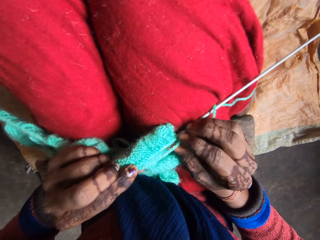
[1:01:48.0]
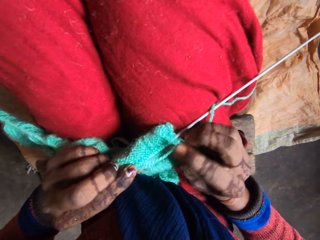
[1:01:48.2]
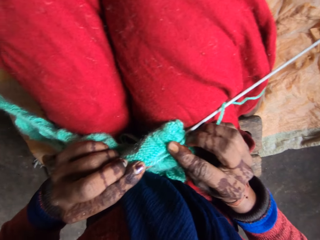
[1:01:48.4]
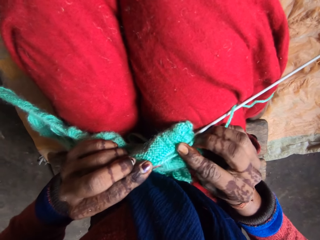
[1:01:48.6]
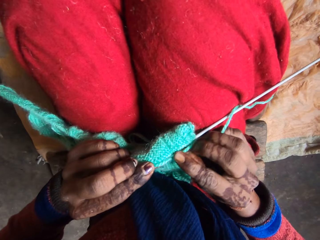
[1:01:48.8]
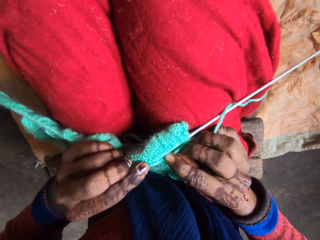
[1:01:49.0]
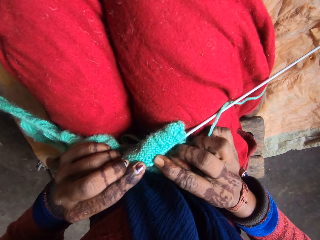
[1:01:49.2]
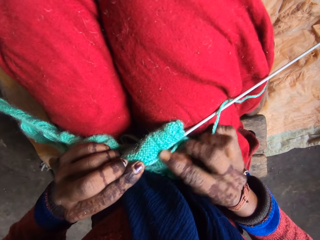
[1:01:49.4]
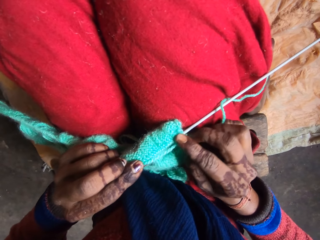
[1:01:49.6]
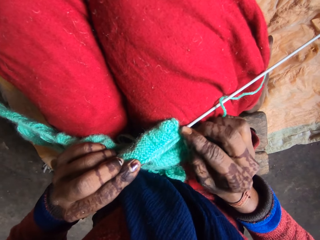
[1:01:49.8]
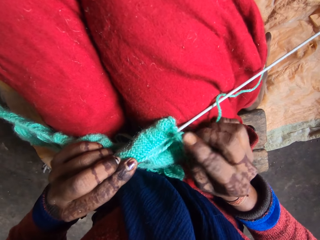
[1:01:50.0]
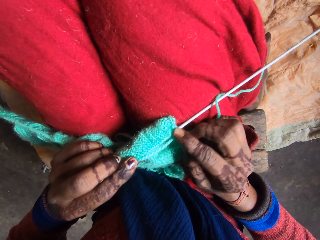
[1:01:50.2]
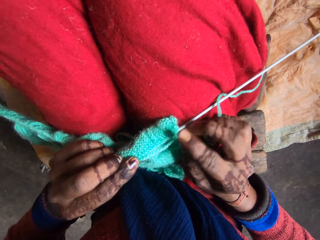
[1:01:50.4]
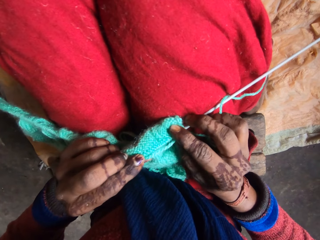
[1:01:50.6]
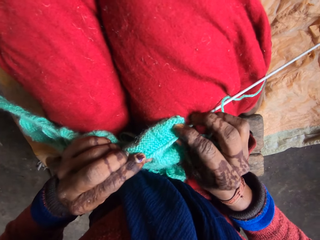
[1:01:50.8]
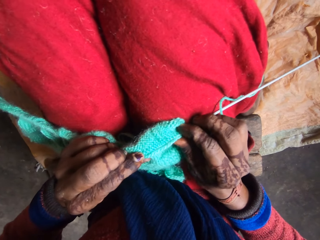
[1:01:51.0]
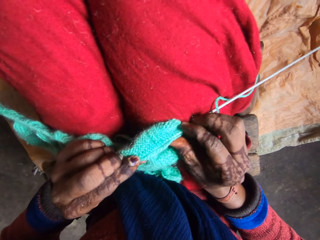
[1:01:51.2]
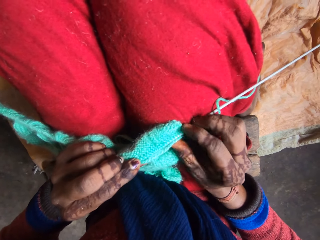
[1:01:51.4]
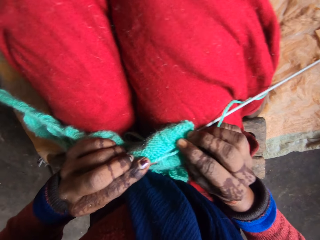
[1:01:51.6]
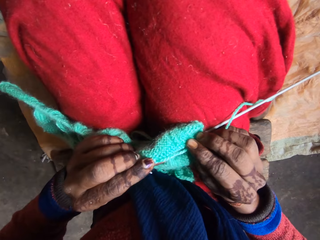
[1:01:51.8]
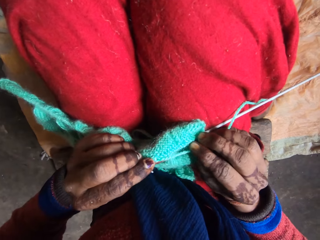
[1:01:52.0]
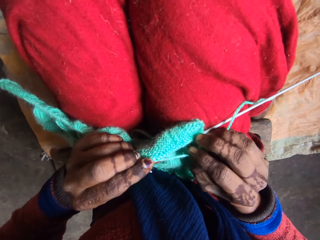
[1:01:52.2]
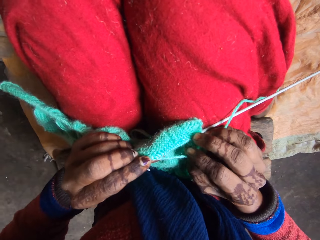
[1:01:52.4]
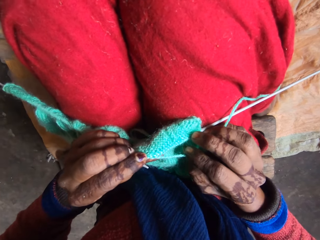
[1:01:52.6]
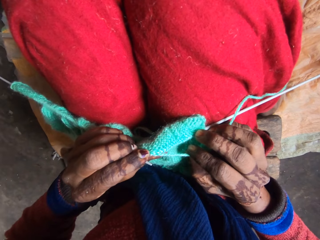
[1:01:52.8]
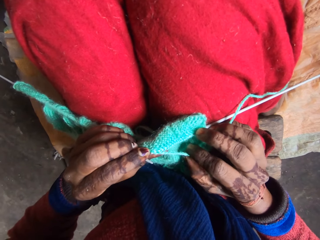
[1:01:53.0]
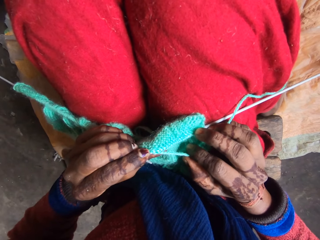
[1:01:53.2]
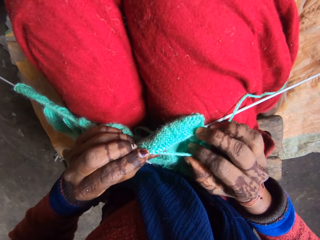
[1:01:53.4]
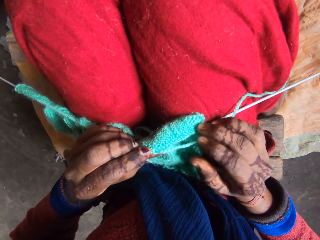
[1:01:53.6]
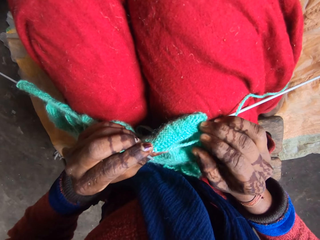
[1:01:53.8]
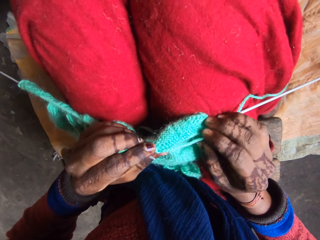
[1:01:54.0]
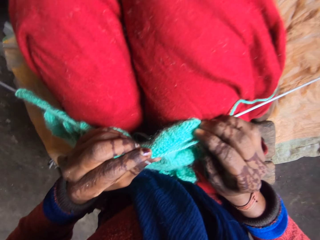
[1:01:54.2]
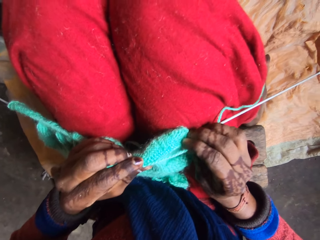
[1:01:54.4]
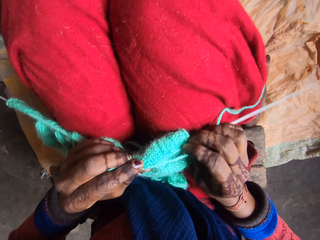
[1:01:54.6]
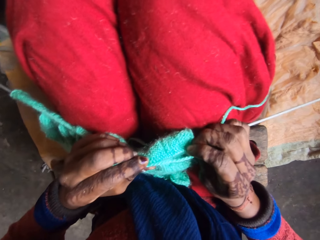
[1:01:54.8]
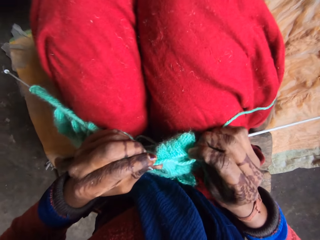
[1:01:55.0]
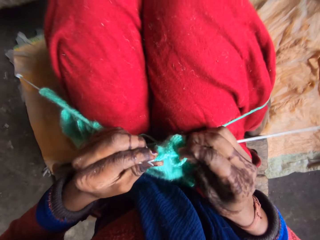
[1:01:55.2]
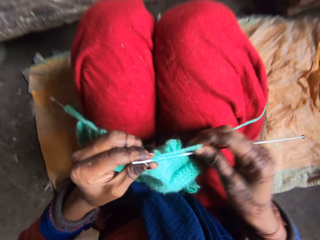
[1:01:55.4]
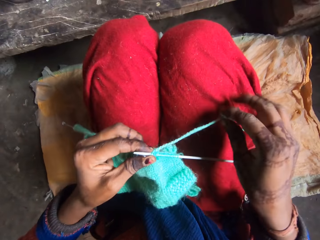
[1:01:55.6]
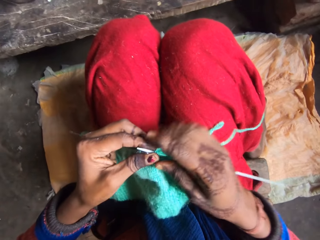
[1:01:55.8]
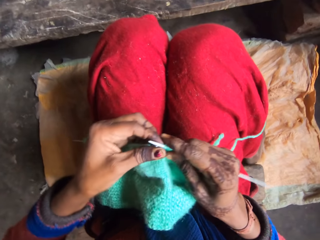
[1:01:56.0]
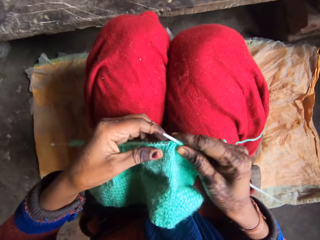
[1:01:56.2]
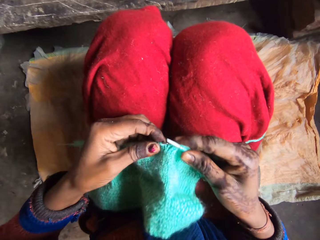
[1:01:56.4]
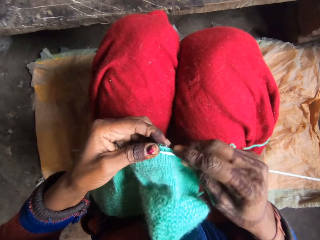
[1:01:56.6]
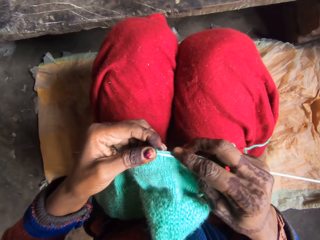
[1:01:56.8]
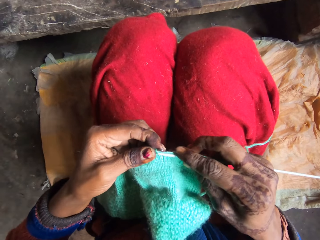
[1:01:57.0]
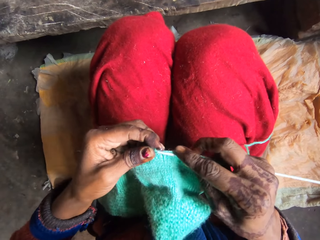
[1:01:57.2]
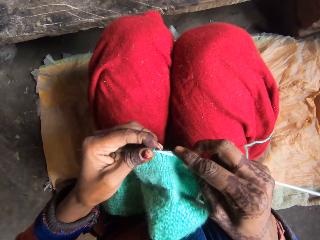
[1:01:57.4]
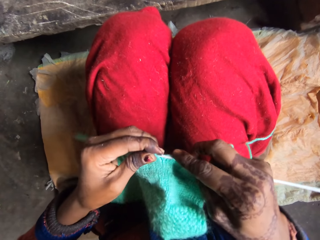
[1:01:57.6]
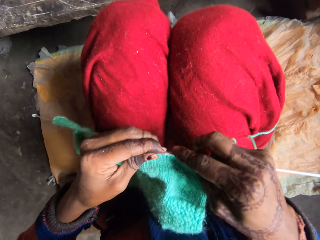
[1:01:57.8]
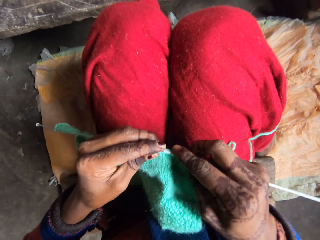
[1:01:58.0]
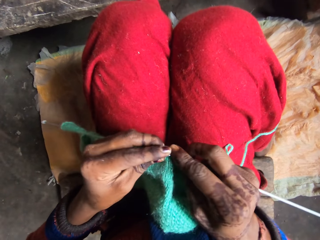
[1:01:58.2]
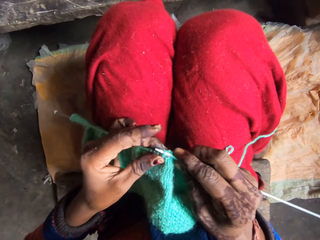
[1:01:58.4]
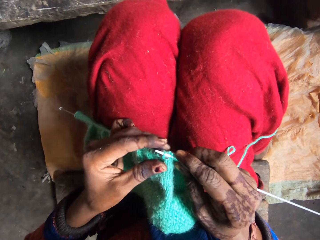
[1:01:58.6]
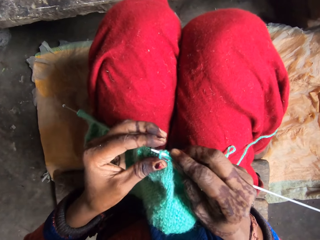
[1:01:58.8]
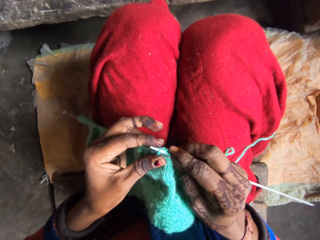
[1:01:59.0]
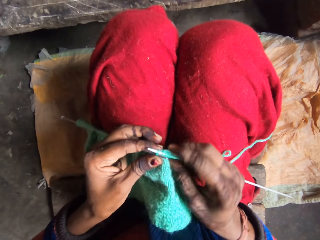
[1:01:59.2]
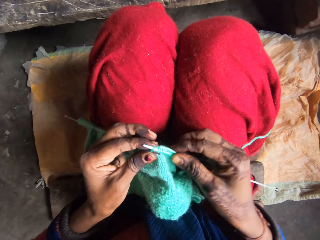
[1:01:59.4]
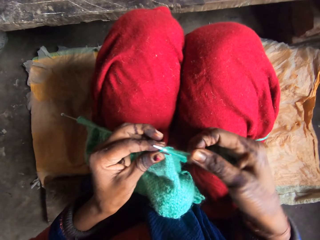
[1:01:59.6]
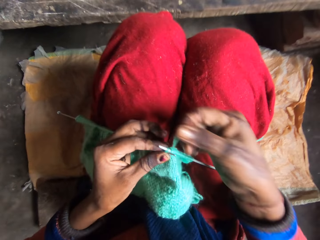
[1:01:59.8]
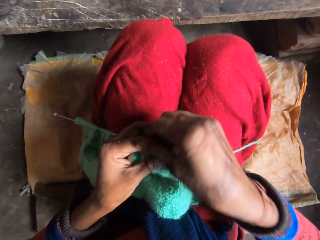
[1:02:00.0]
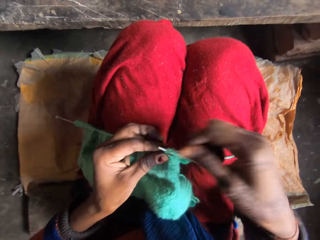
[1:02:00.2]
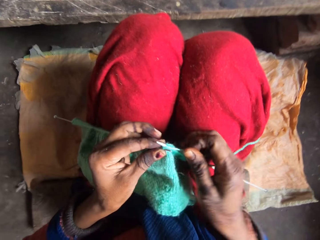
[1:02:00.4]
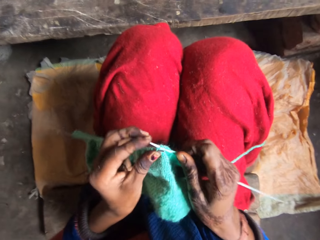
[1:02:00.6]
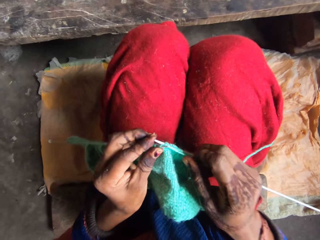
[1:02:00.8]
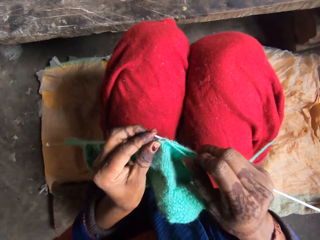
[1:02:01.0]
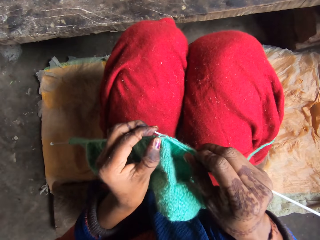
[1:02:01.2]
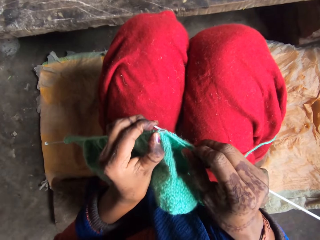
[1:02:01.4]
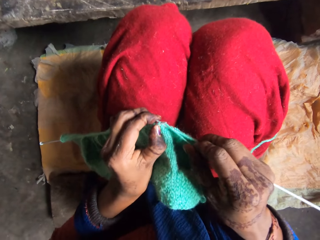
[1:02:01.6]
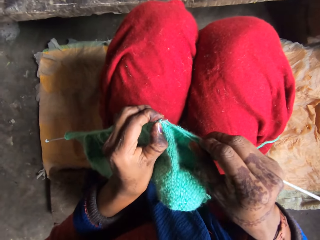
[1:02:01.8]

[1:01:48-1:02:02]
The camera wearer straightens the fabric. They pull the thread. They knit the yarn with the needle. They roll the yarn over the needle.

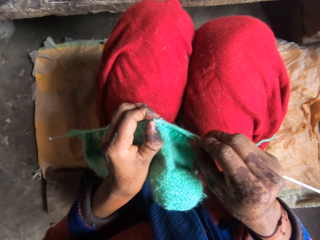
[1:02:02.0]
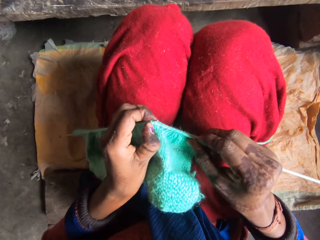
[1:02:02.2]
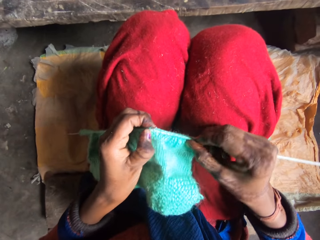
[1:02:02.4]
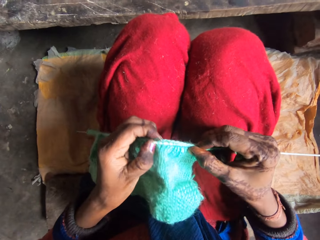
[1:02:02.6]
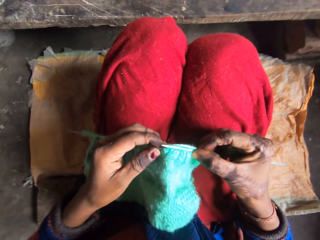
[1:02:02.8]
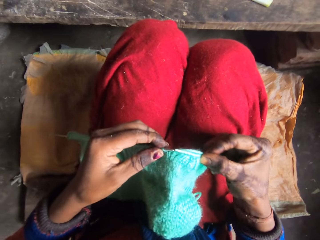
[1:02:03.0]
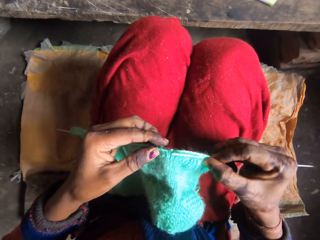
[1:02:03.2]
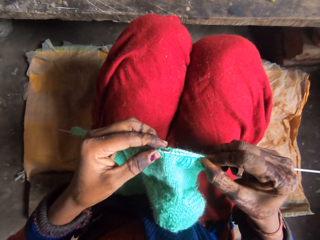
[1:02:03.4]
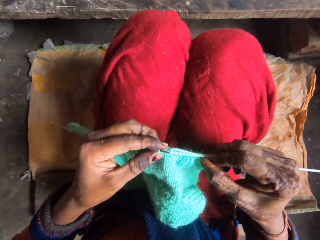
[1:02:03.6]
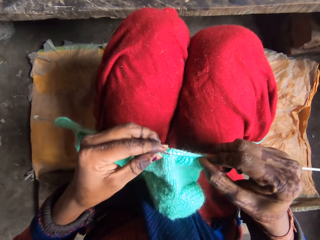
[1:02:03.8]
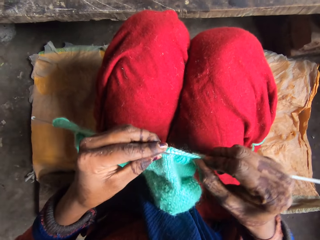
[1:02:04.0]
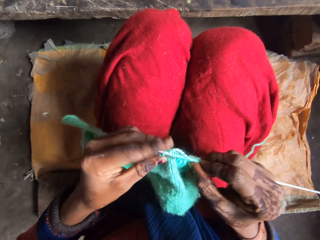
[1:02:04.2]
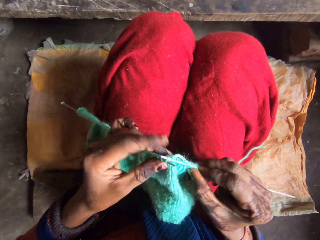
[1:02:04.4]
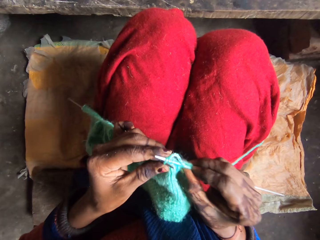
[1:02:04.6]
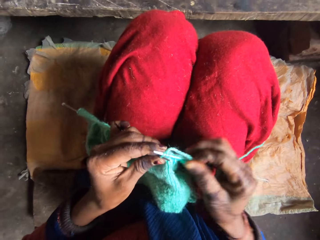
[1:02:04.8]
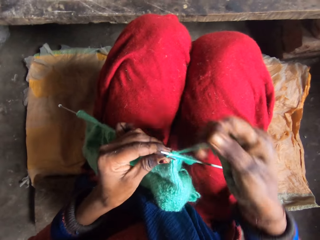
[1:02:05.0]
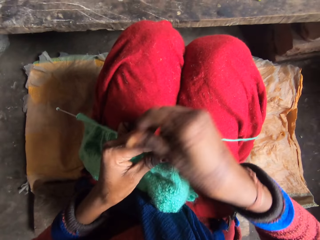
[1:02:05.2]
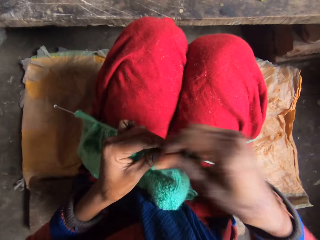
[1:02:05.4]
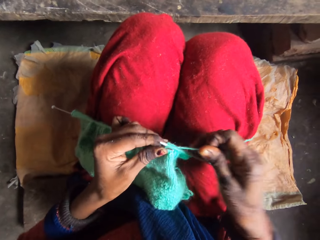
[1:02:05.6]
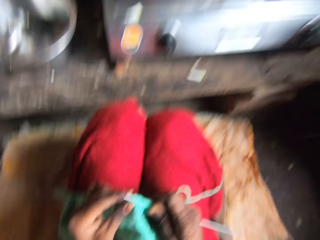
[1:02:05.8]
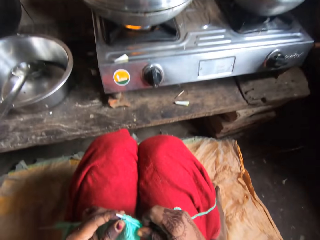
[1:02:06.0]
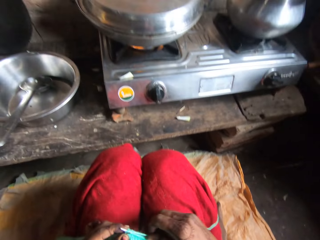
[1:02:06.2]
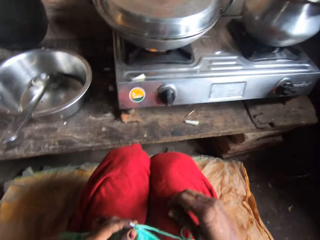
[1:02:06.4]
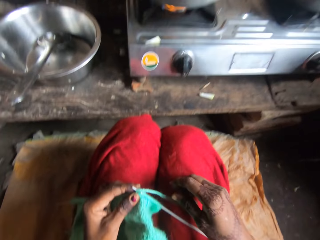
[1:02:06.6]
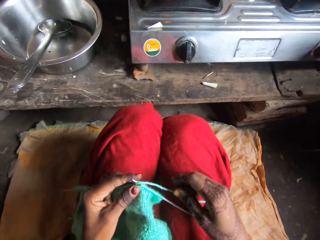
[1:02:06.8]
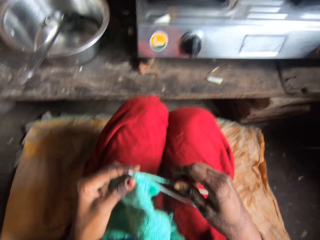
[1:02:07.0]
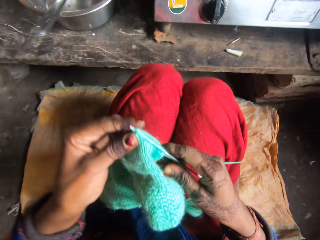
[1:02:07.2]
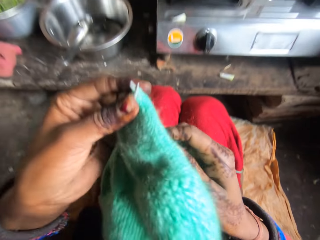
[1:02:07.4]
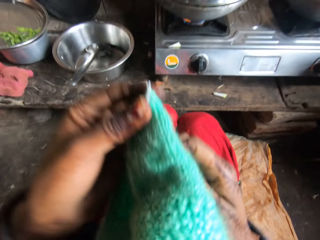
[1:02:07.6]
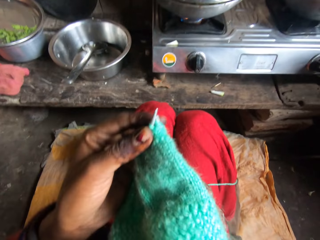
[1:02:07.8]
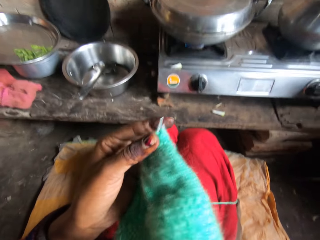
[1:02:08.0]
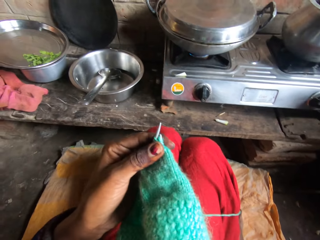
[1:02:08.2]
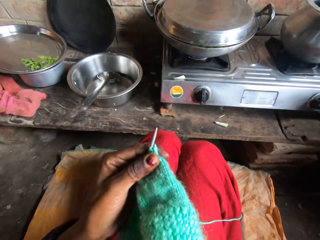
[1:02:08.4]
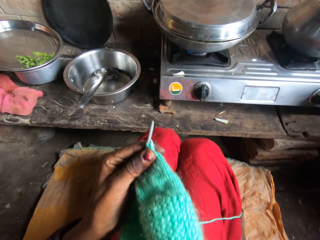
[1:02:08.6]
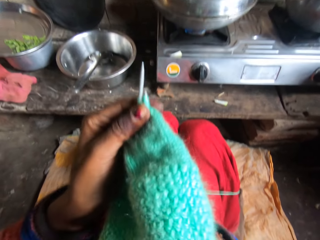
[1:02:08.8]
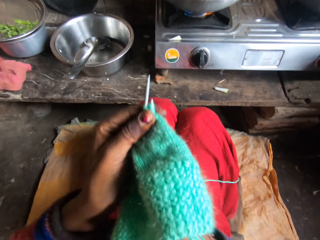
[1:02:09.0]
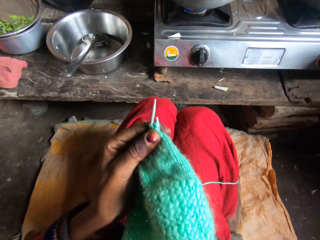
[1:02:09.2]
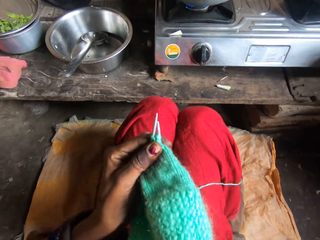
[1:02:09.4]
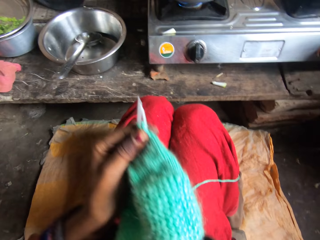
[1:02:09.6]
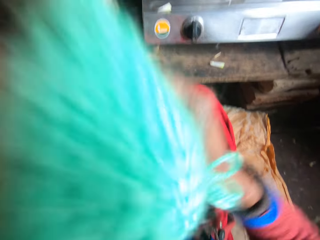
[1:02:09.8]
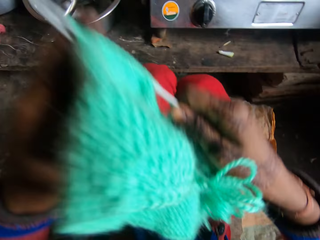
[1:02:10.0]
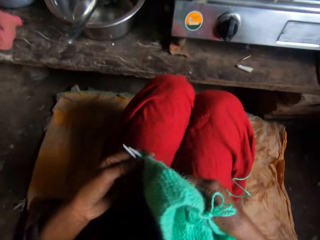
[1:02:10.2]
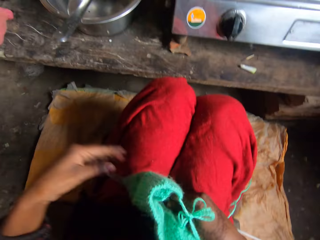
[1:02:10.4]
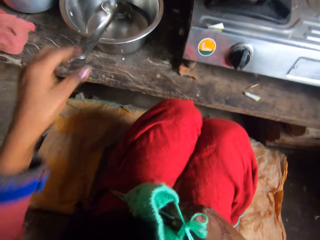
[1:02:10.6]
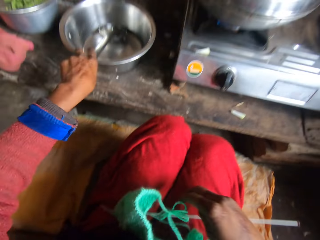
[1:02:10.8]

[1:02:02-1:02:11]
The camera wearer knits the yarn with the needle. She rolls the yarn over the needle. She adjusts the yarn or fabric on her lap. She puts the fabric on her thighs.
